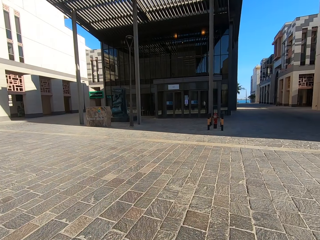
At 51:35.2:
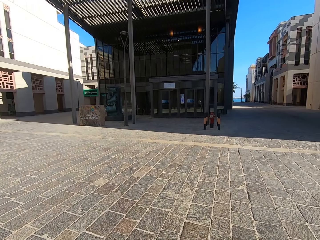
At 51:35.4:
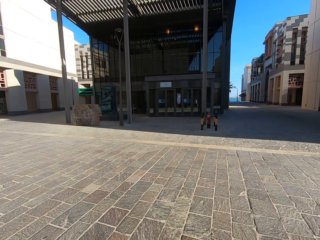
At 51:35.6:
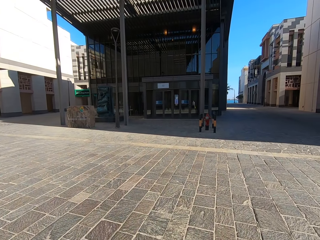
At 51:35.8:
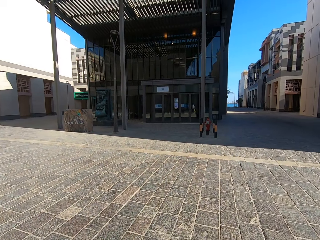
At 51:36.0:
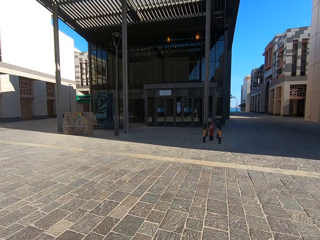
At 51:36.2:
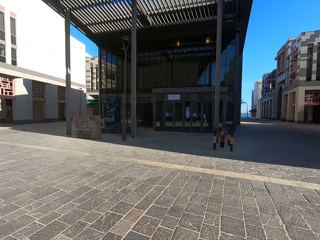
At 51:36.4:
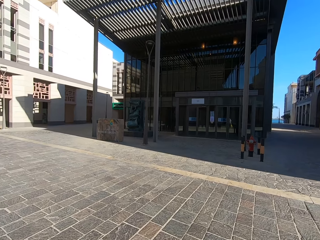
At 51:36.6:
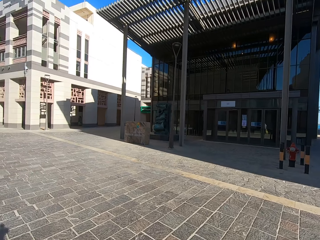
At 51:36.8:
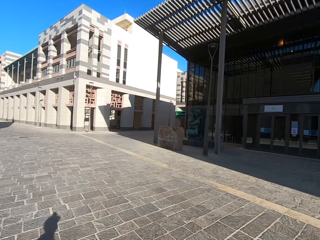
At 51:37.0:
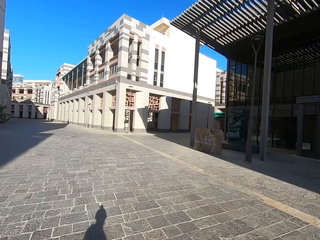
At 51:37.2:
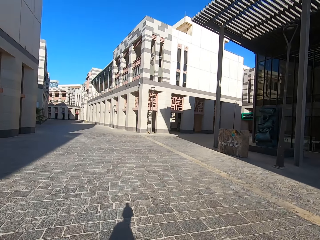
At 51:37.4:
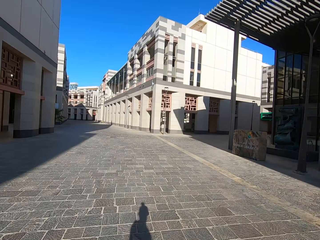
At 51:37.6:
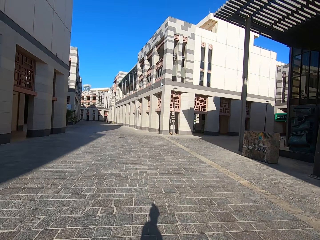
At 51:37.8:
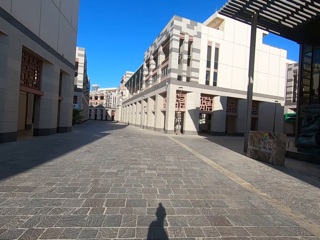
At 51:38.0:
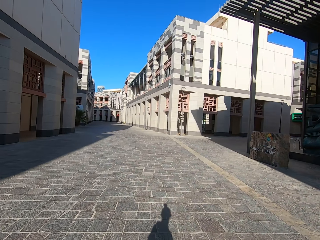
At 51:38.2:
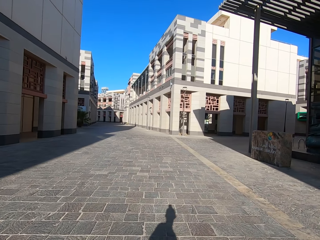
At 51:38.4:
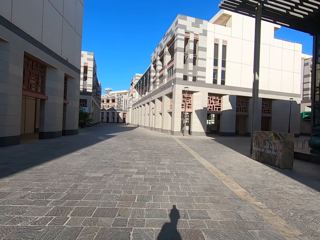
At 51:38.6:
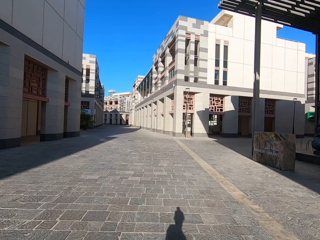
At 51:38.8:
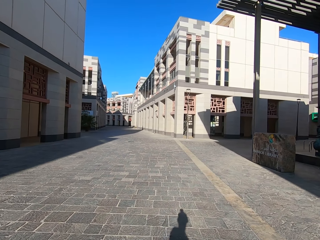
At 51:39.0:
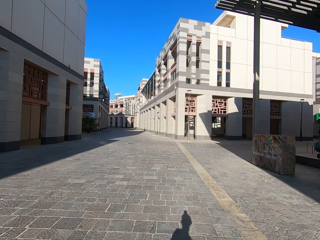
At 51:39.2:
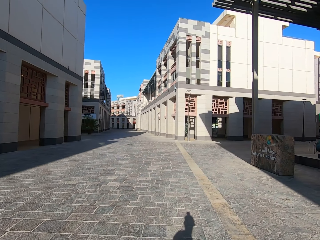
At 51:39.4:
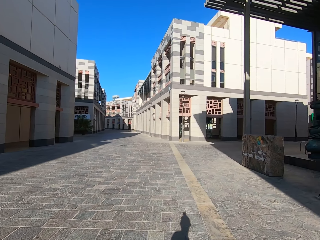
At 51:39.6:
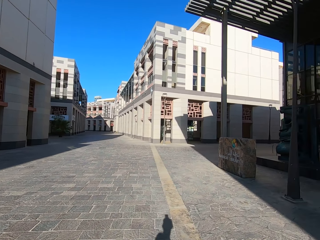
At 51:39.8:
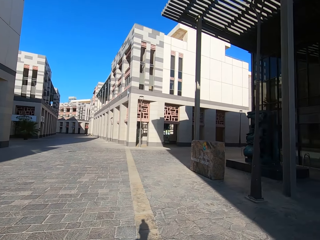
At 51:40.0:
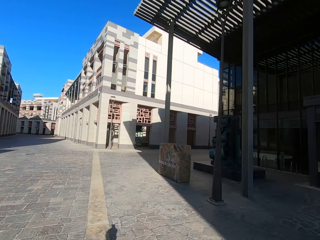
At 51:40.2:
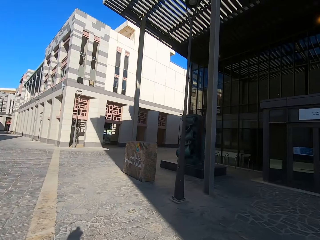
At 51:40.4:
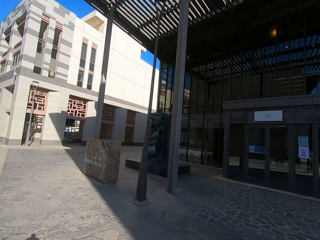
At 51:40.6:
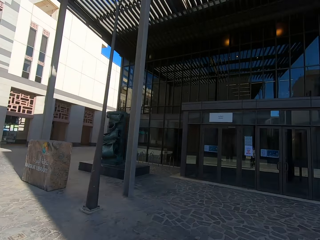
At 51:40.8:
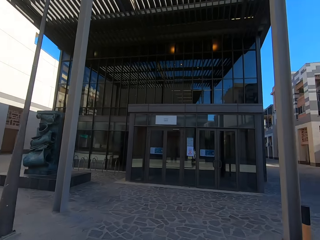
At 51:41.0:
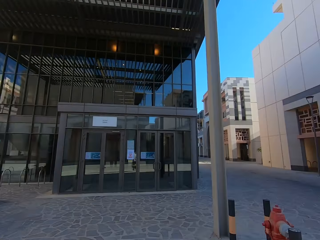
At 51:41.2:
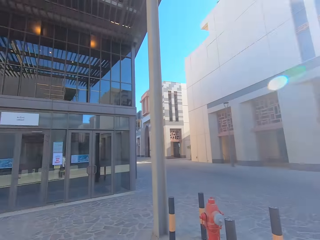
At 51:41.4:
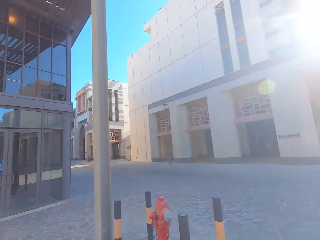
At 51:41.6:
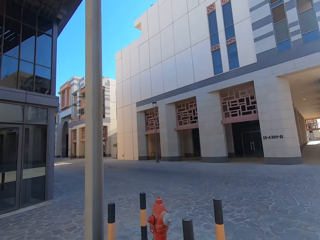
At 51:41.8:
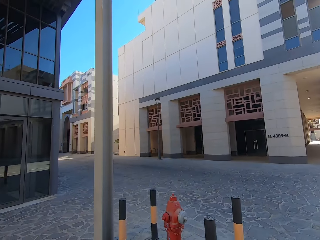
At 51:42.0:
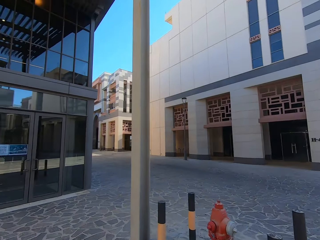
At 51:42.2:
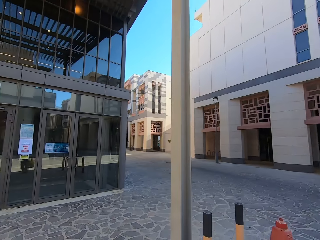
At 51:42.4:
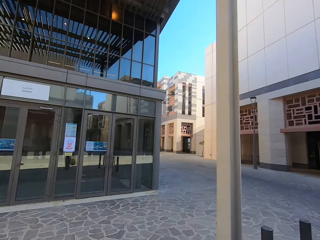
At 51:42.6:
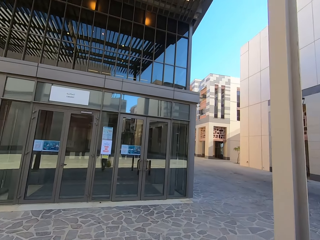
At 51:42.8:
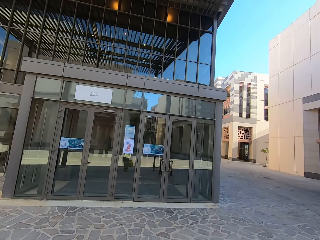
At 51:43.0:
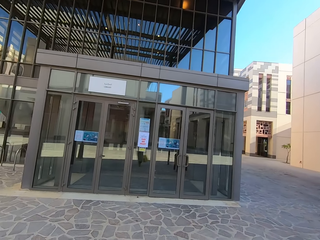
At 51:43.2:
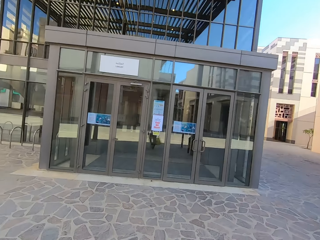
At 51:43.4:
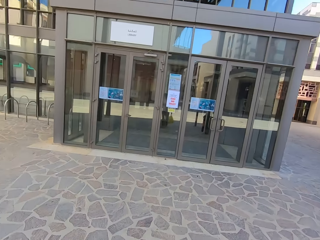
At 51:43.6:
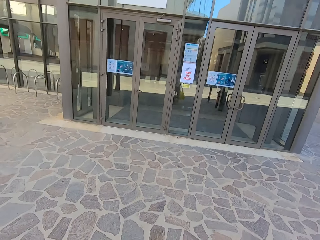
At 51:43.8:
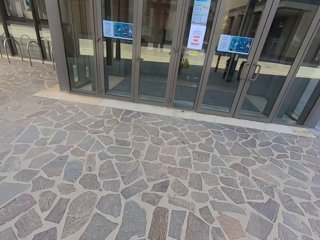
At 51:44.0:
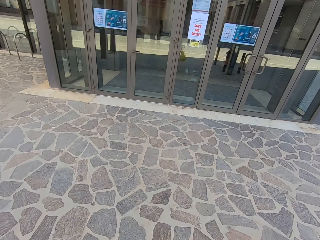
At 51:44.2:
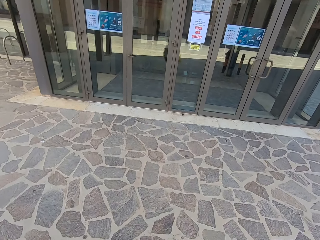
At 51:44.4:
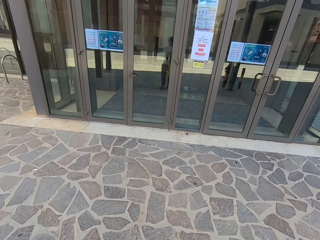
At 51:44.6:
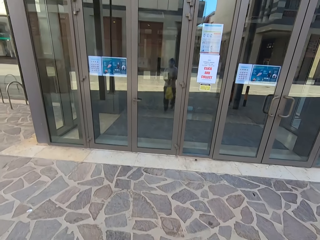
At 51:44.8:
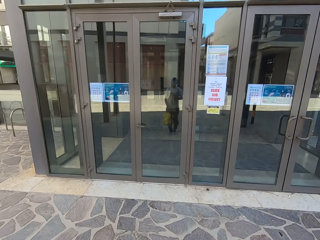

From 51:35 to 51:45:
The camera wearer looks around.

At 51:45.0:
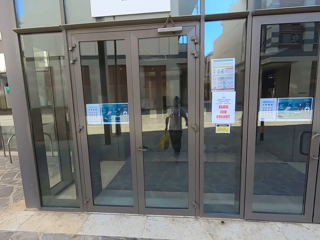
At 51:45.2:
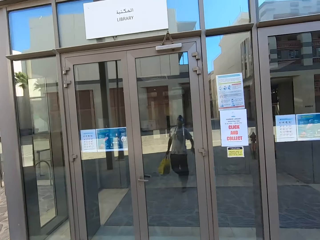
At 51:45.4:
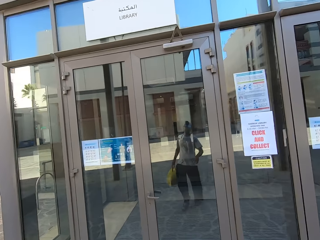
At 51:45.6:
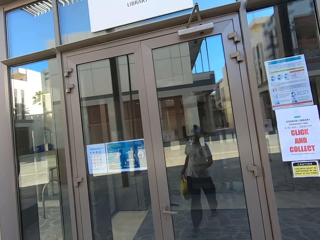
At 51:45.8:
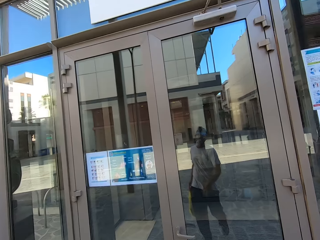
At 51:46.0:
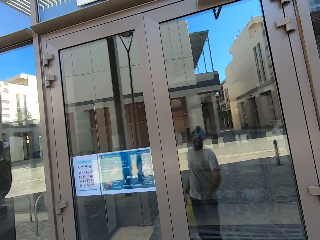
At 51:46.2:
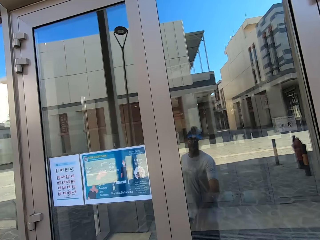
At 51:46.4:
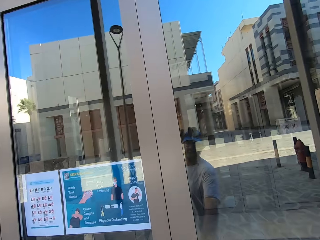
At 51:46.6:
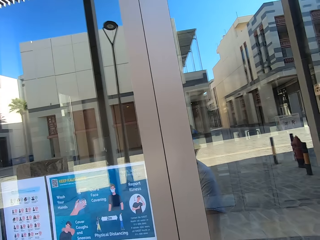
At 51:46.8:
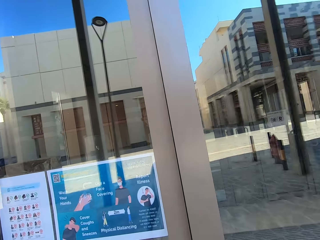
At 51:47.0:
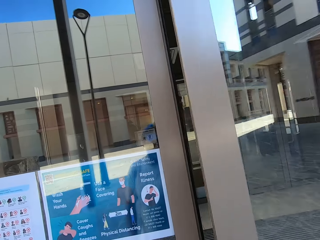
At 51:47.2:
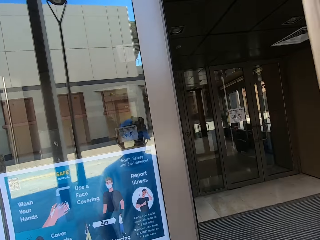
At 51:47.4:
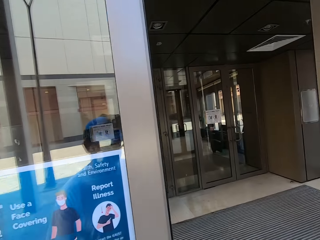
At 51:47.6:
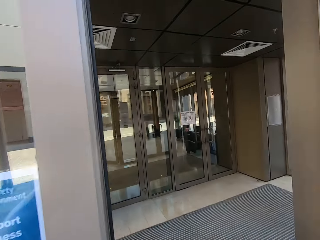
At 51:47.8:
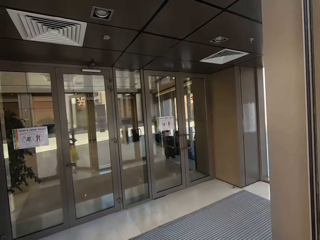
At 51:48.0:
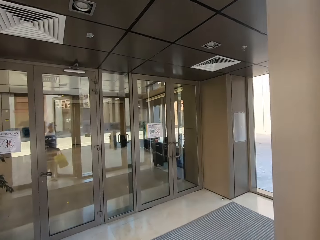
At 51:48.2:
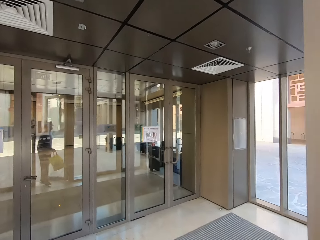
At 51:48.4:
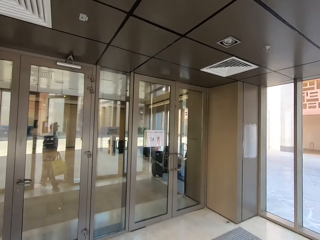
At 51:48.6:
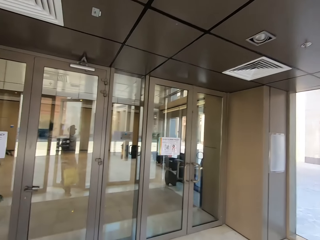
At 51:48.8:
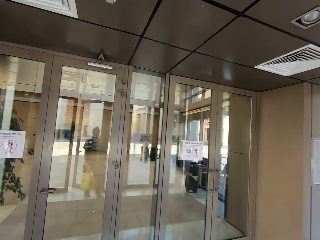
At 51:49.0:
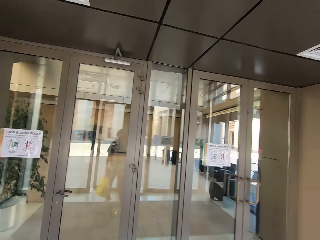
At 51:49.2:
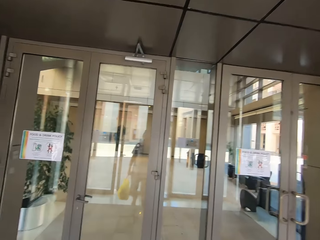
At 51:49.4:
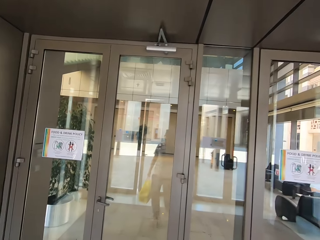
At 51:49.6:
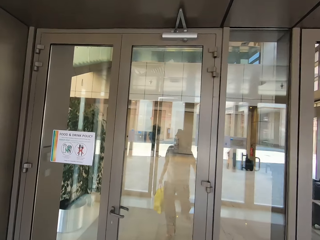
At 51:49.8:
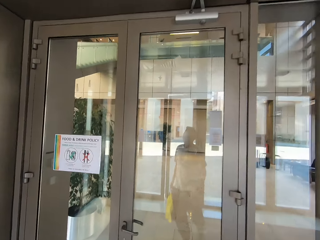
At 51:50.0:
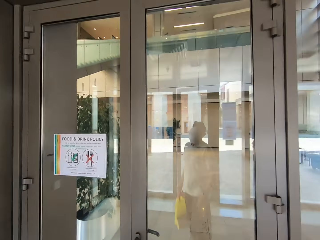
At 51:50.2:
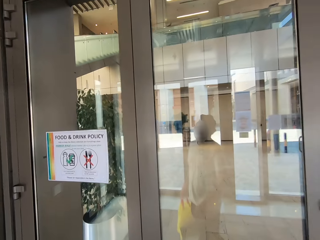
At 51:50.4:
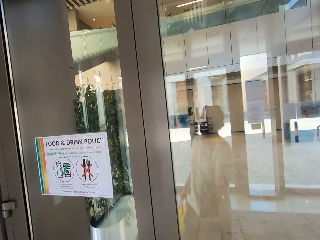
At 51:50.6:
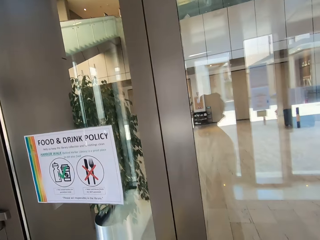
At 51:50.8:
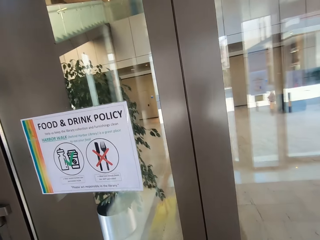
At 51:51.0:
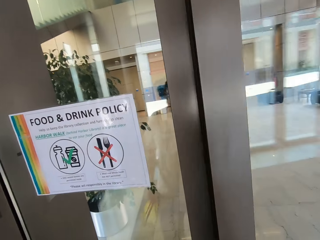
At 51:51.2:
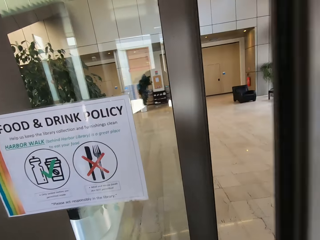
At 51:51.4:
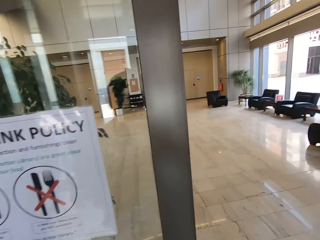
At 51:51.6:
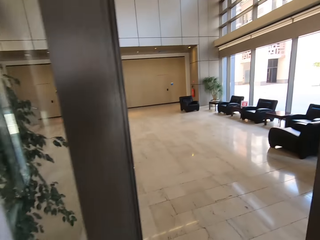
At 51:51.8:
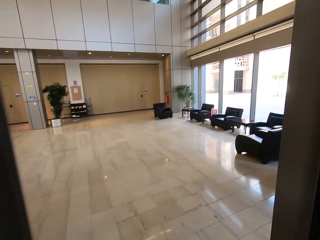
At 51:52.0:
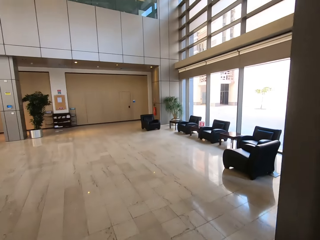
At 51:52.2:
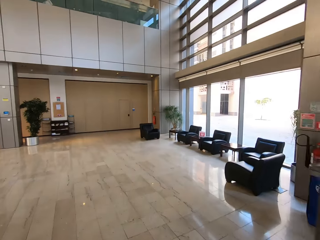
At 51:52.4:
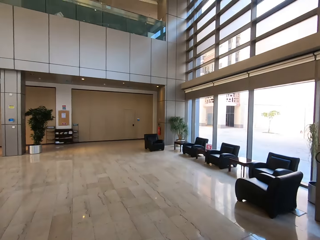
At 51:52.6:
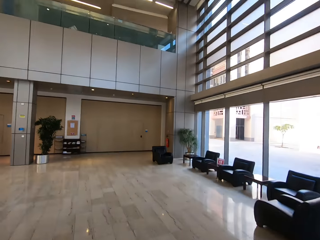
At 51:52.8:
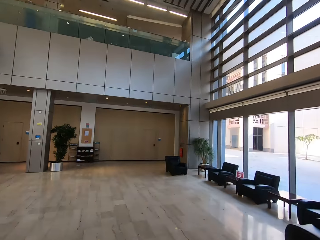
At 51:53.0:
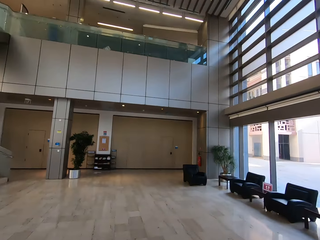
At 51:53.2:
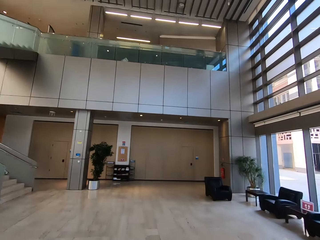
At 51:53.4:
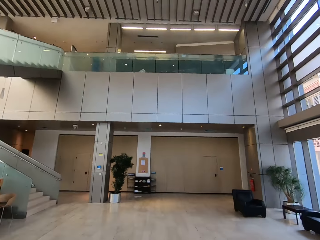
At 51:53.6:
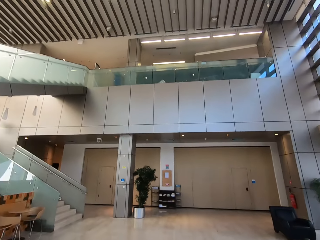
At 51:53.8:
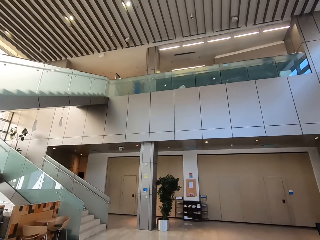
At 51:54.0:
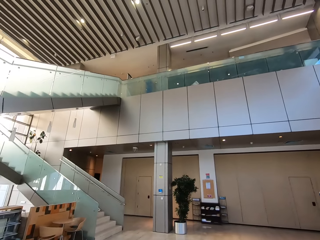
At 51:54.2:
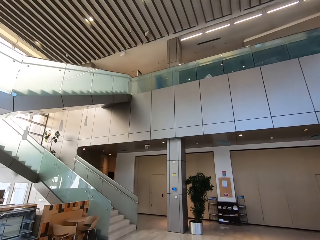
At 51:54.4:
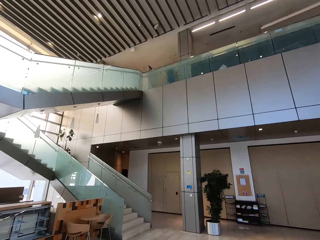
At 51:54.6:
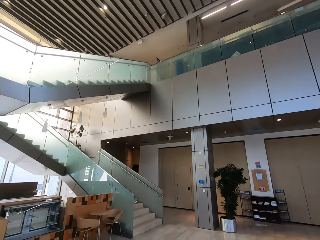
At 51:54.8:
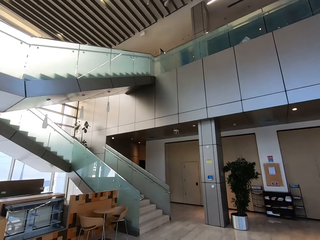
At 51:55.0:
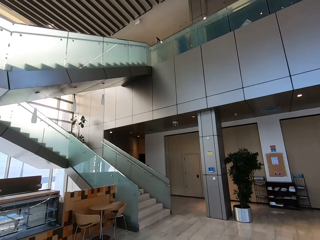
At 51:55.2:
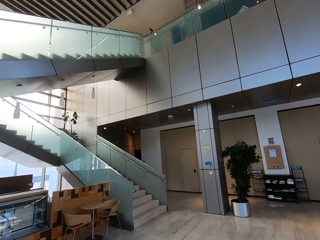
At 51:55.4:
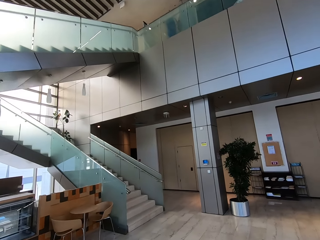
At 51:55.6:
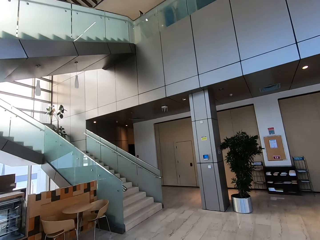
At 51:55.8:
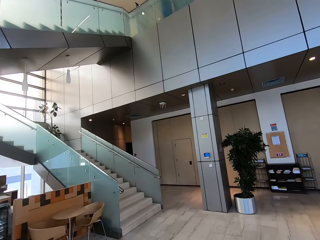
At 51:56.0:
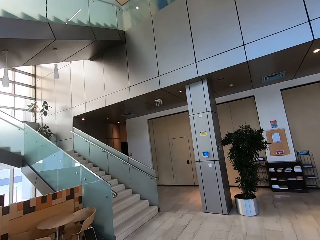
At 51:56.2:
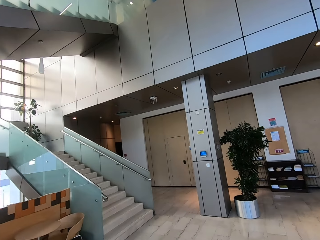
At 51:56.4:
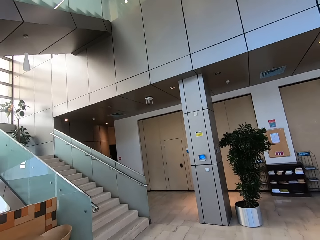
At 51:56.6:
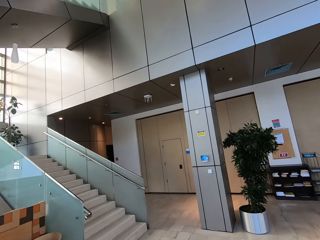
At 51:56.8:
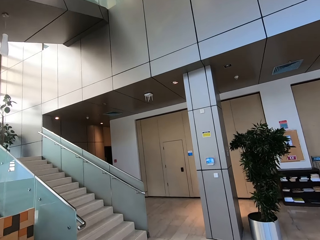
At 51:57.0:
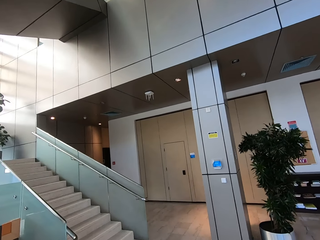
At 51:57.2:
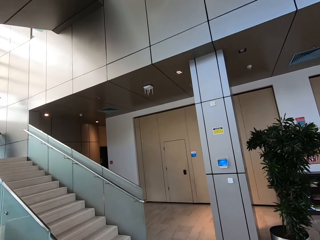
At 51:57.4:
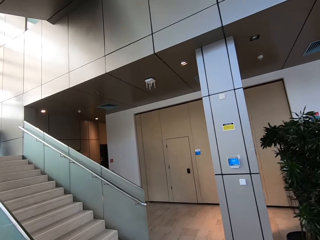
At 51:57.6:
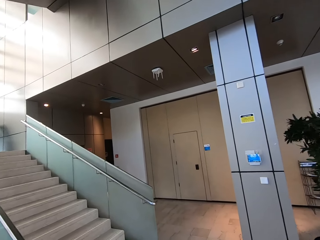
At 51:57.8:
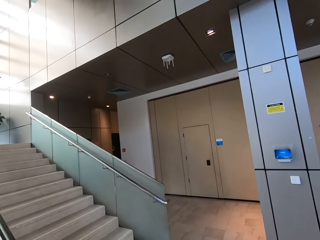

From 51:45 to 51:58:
The camera wearer opens the door. They open the other door. They walk in.
